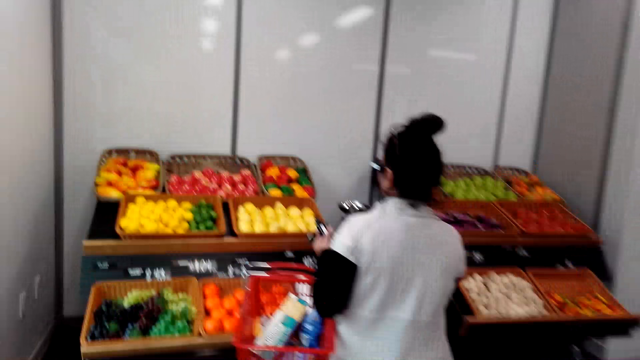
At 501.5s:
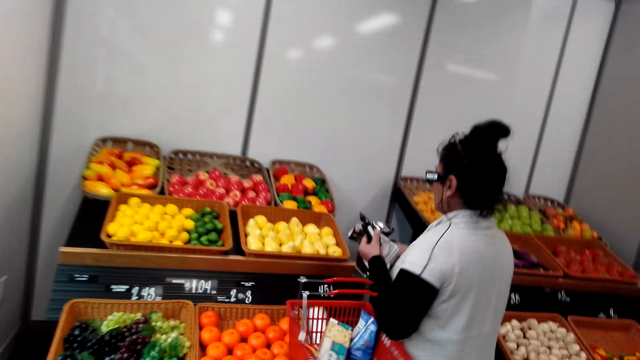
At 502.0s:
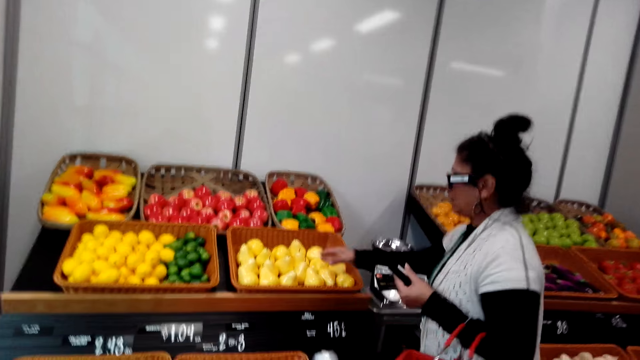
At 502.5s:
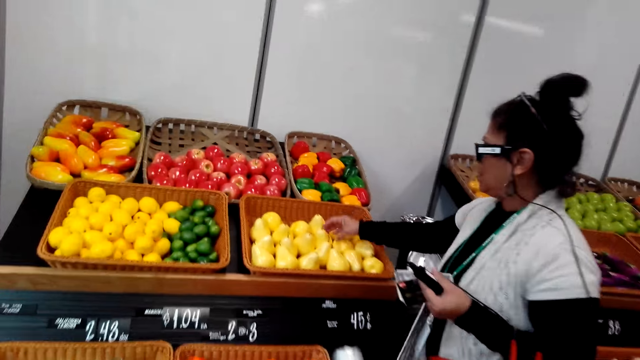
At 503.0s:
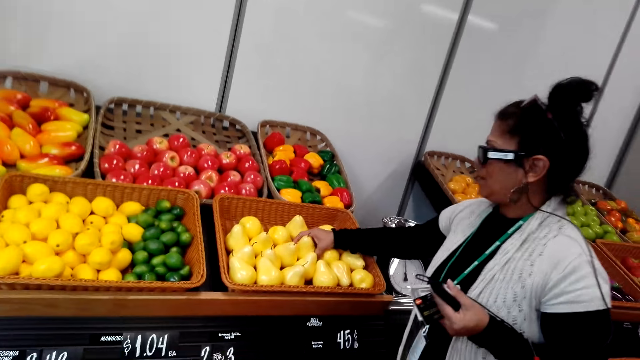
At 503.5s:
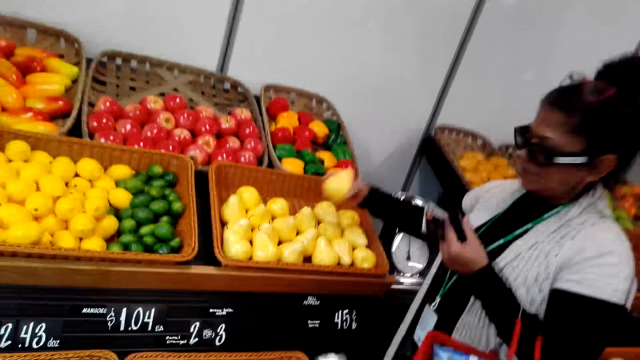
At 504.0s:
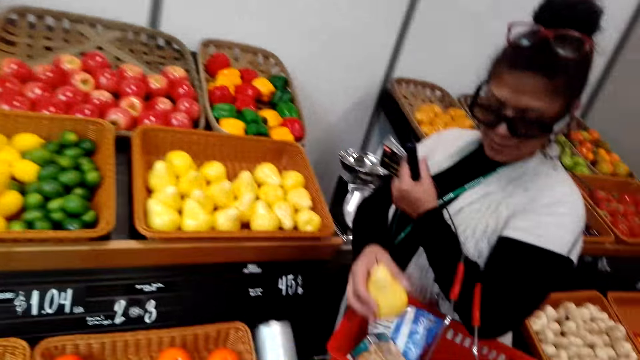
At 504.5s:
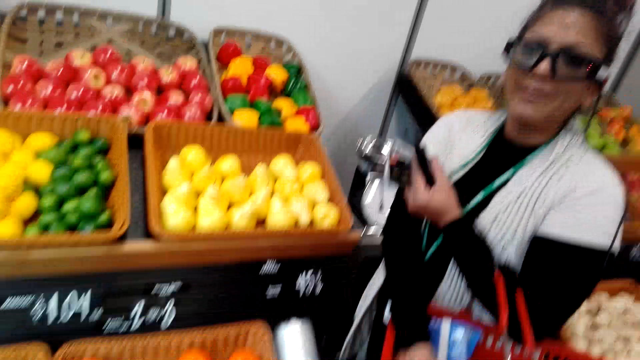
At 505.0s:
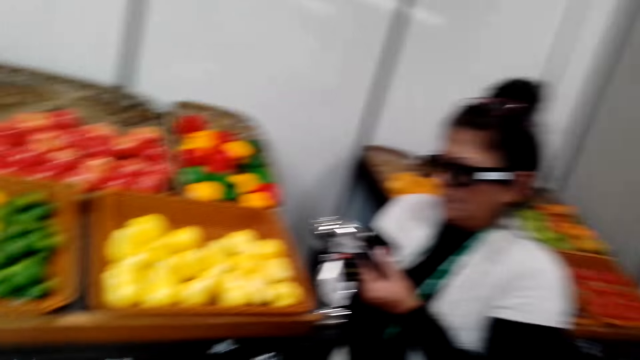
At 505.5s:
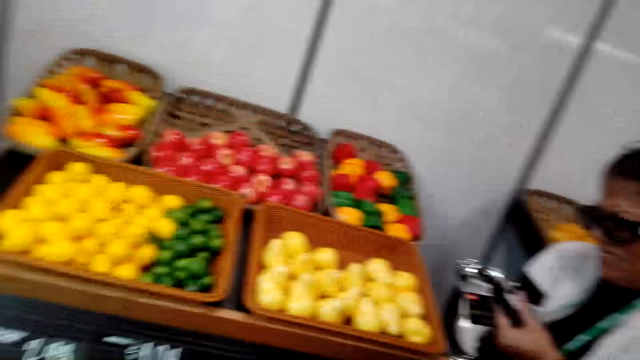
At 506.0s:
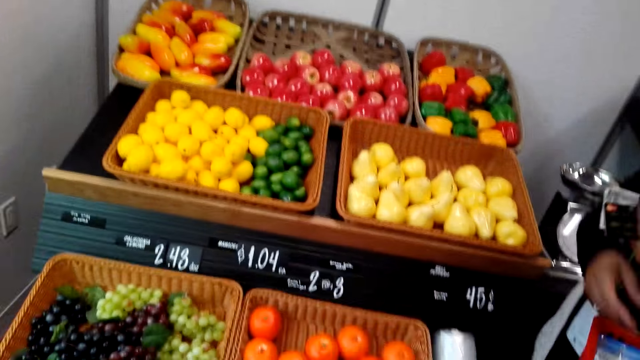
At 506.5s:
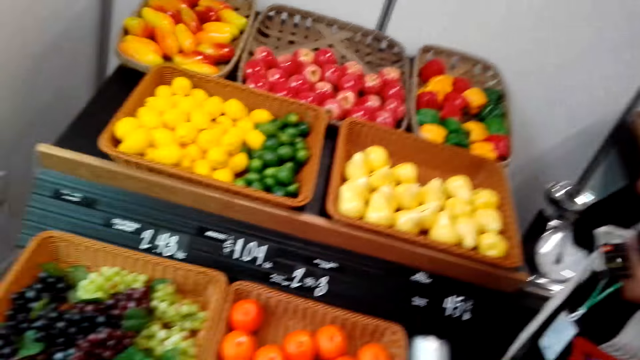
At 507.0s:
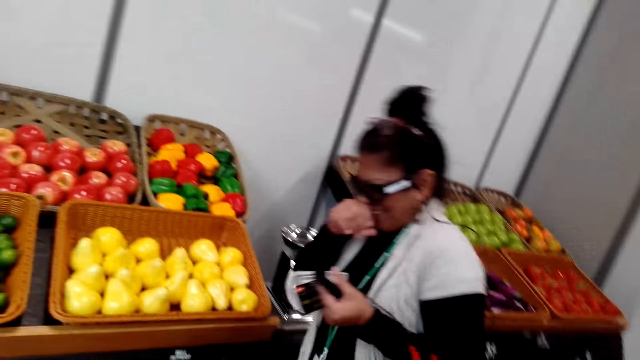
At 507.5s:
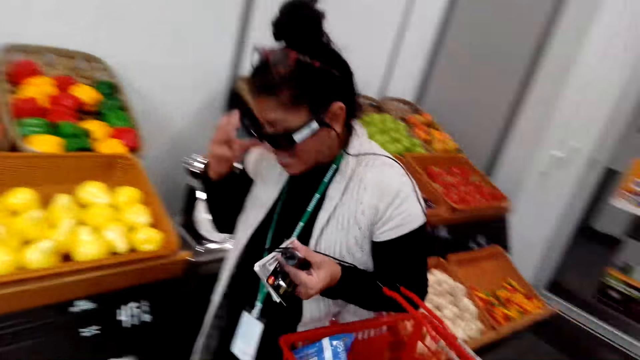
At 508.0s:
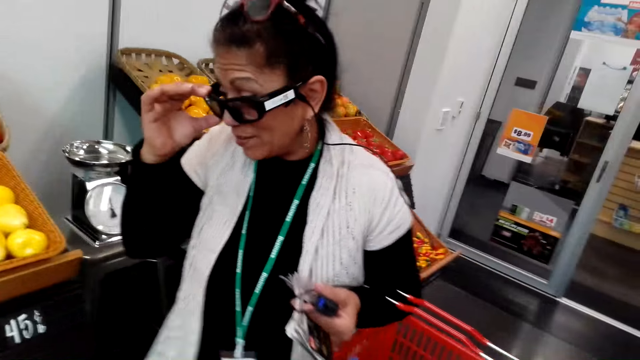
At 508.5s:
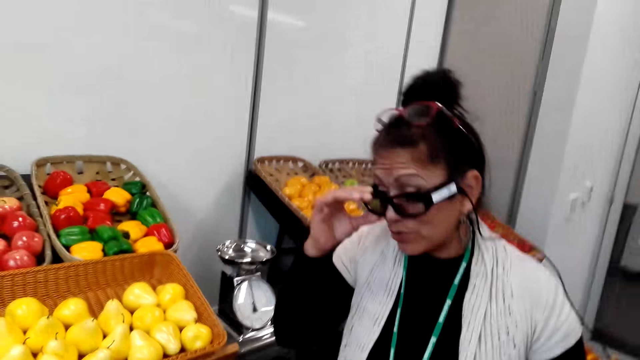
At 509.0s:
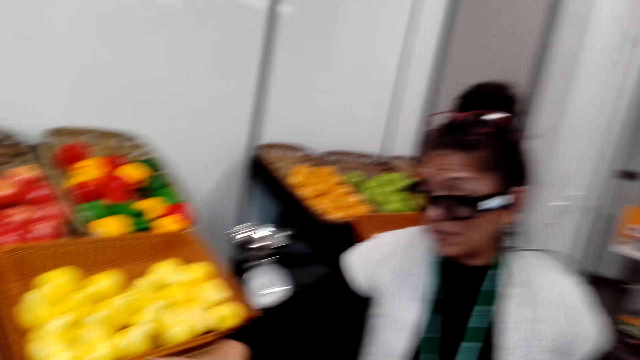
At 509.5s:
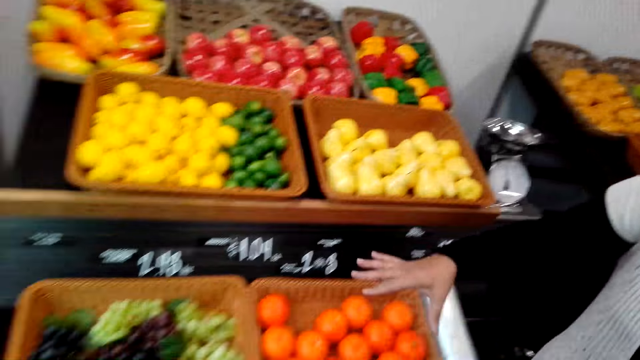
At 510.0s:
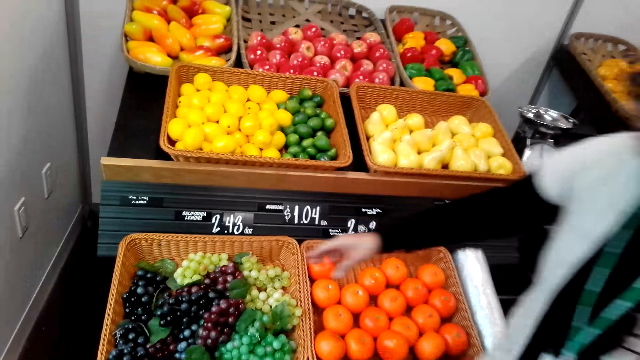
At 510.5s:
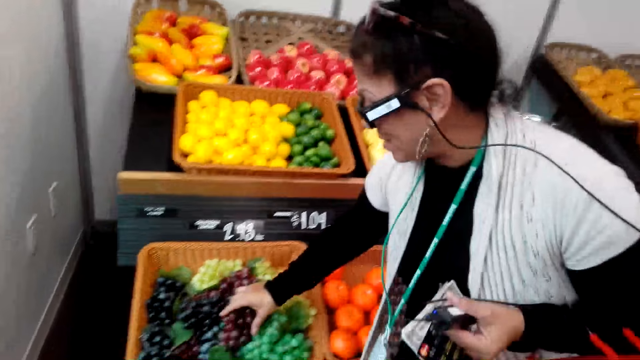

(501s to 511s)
A lady picks a fruit from the basket. The lady places the fruit in the shopping basket. The camera wearer converses with the lady. The lady adjusts her glasses. The lady talks to the camera wearer.

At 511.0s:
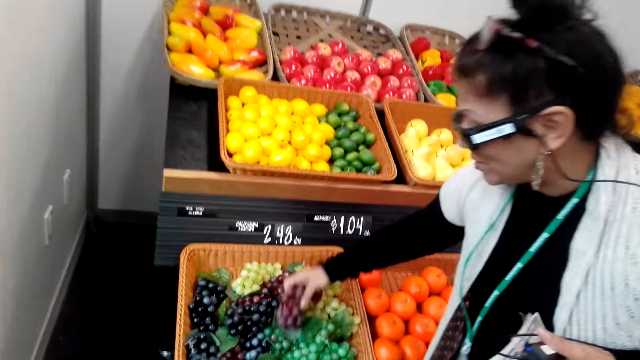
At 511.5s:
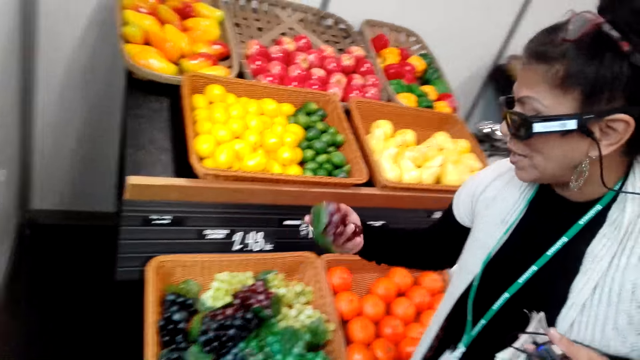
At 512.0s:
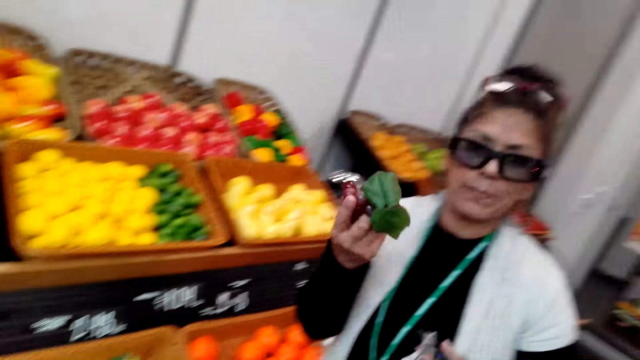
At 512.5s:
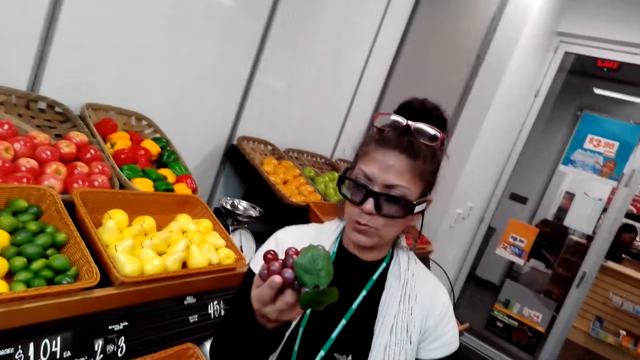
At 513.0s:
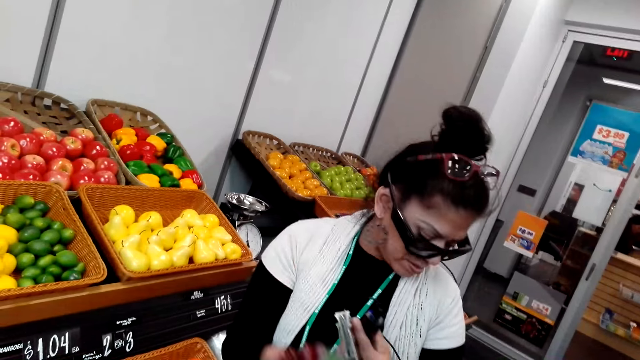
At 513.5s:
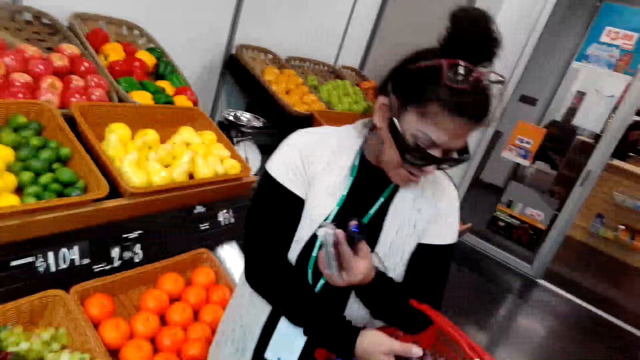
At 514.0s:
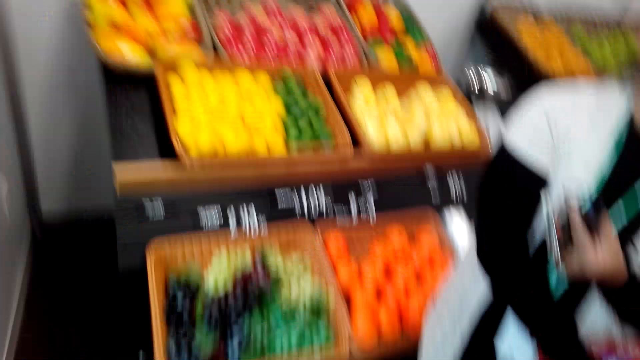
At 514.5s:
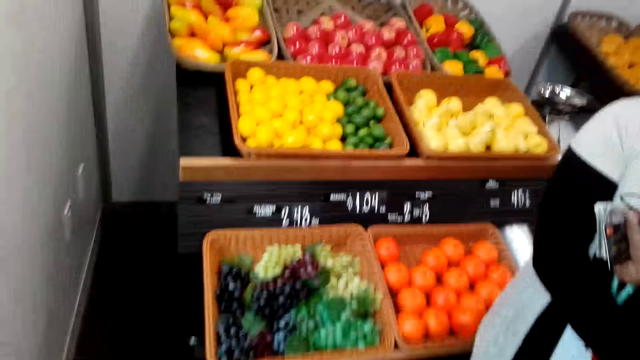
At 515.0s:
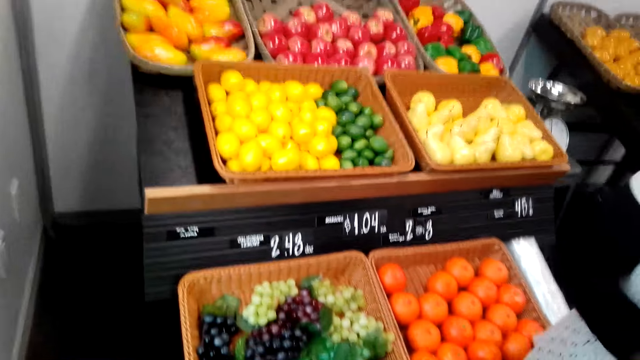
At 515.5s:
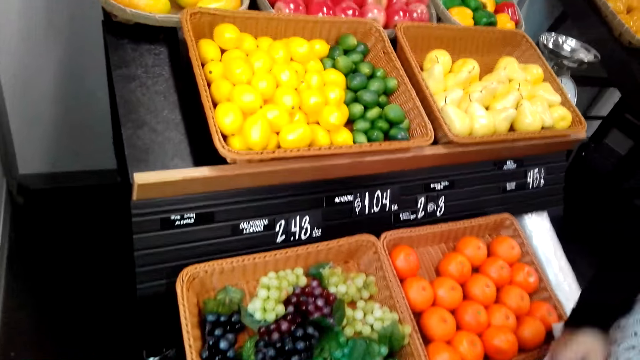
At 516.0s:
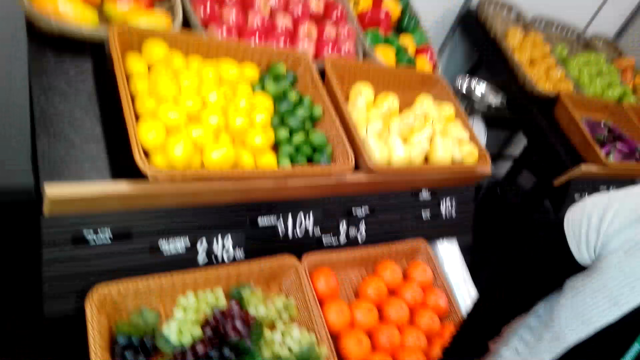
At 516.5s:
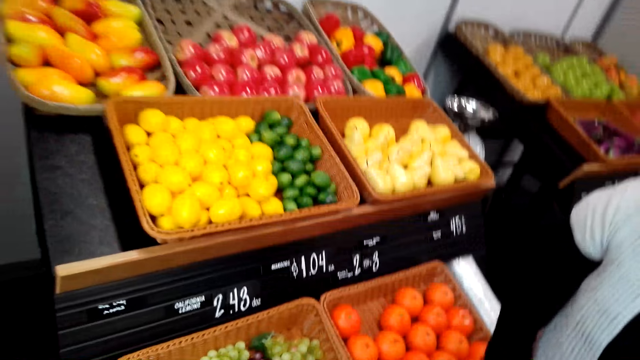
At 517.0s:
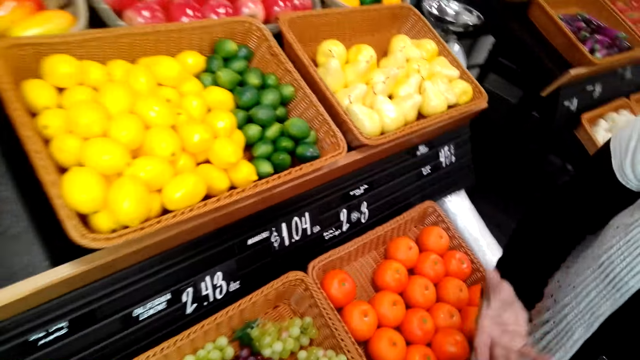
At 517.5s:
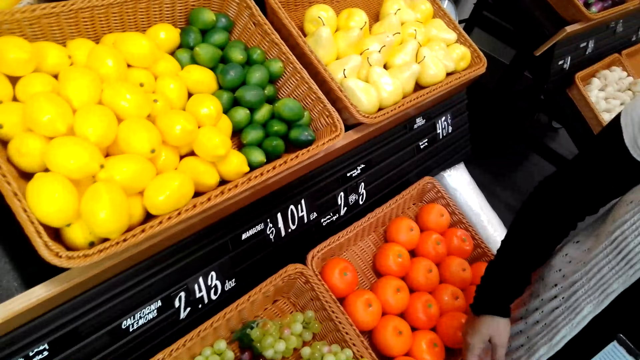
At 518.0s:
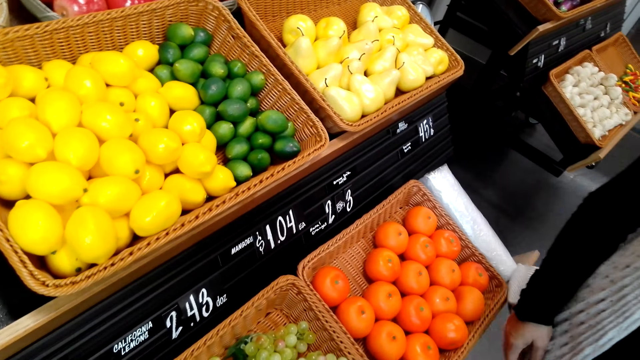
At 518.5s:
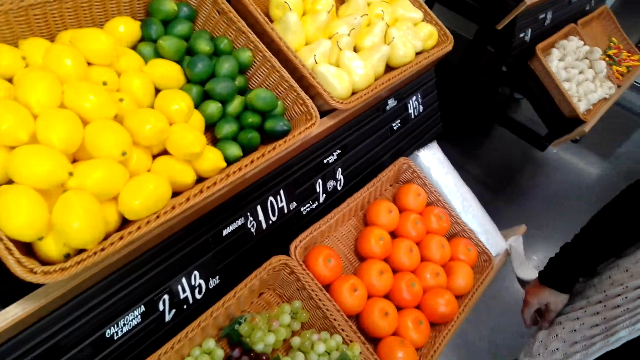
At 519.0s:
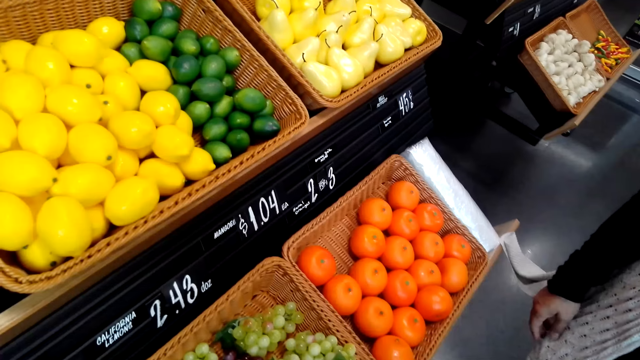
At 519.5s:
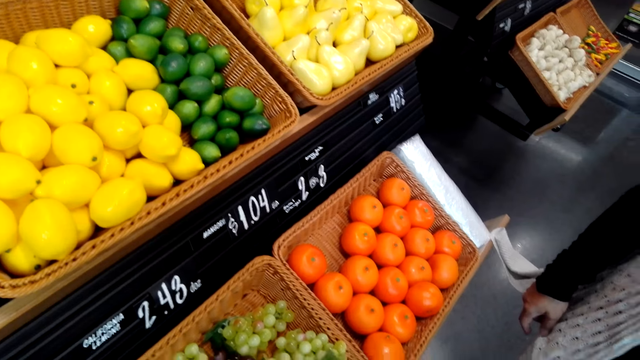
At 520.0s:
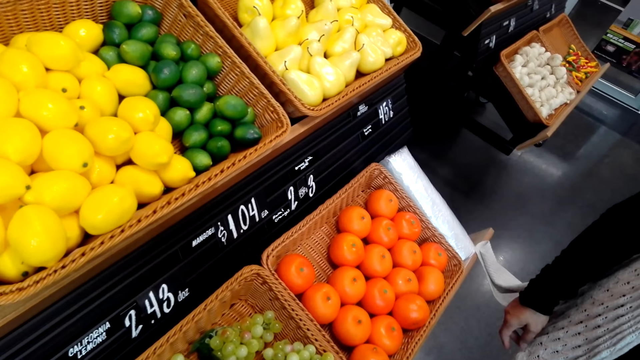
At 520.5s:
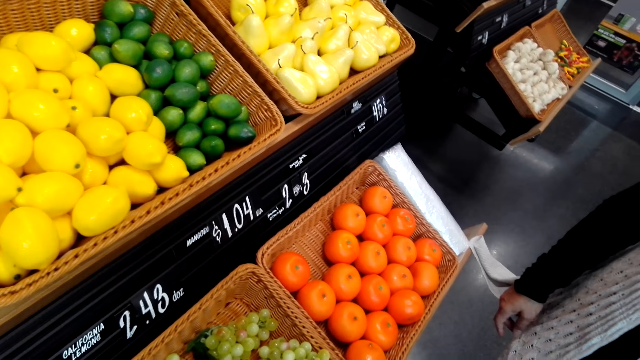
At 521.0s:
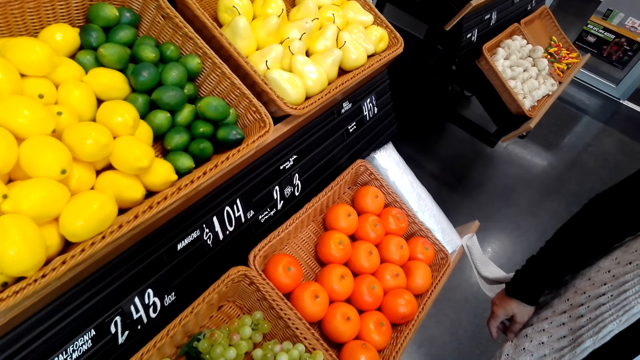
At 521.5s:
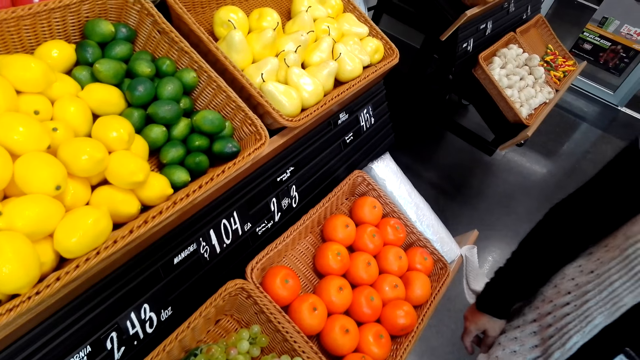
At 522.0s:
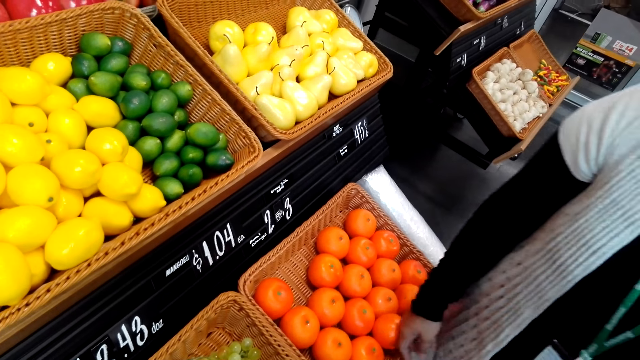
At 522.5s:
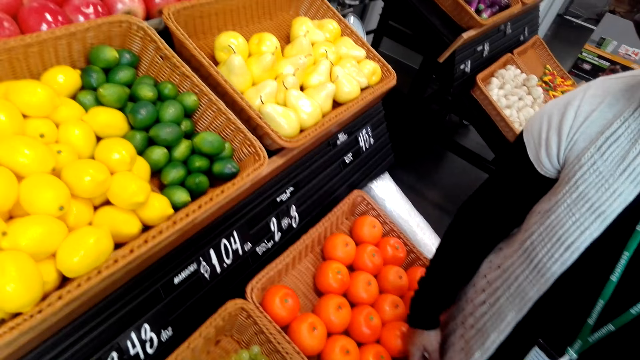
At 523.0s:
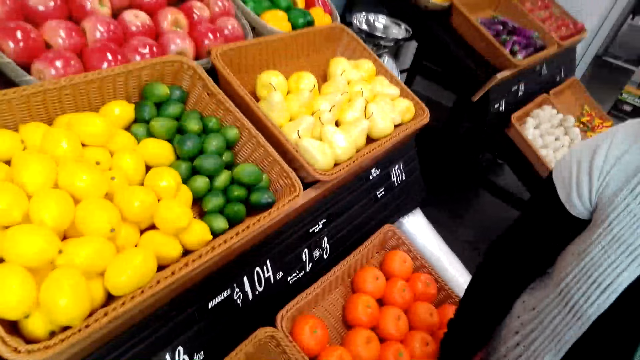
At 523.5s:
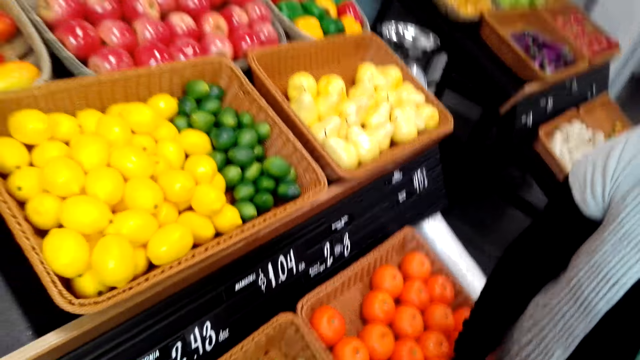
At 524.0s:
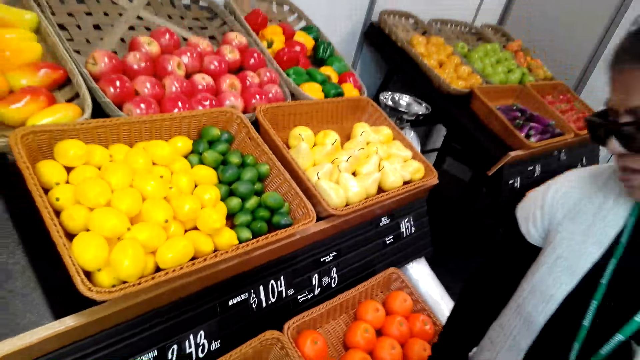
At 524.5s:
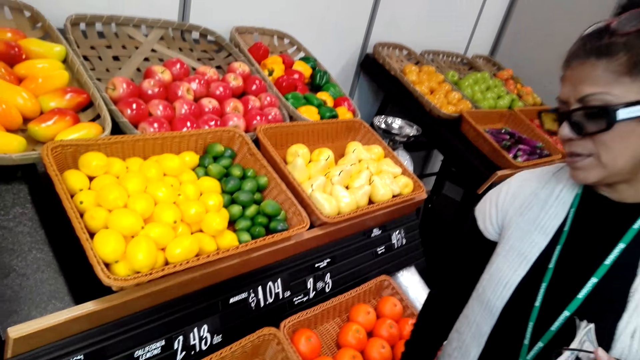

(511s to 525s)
A lady picks grapes from the basket. The lady places the grapes in the shopping basket. The camera wearer converses with the lady. They talk to the lady.
